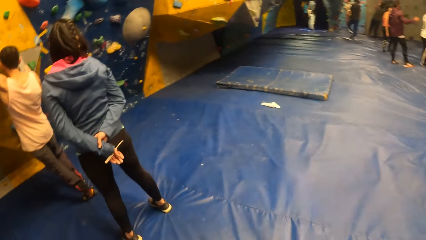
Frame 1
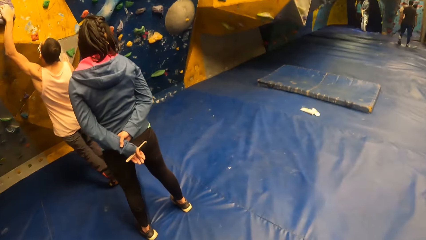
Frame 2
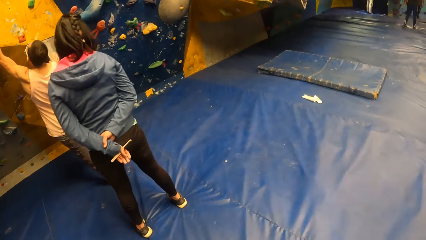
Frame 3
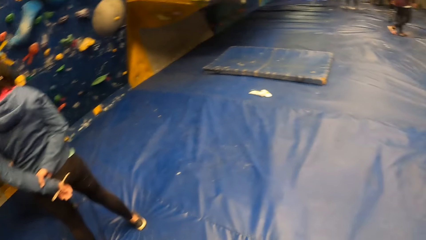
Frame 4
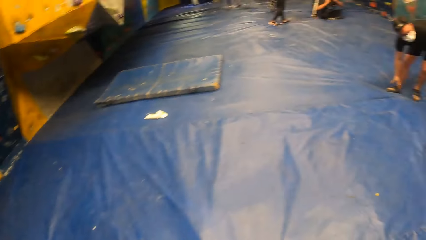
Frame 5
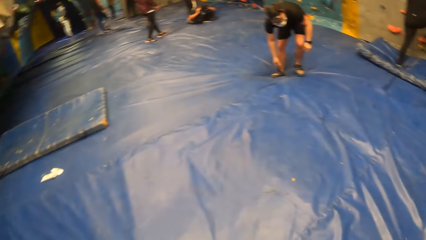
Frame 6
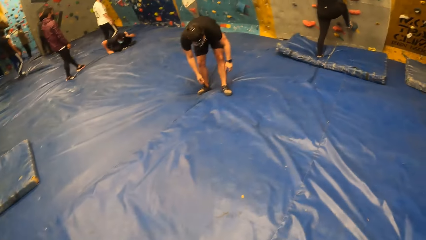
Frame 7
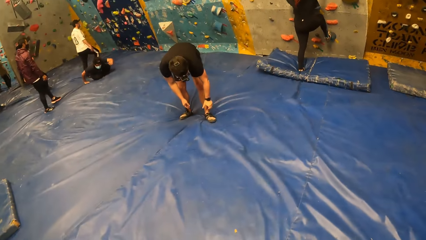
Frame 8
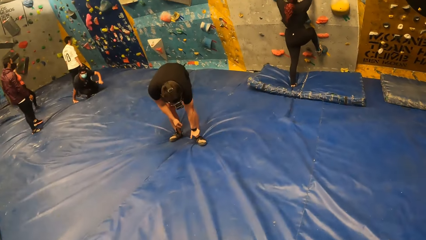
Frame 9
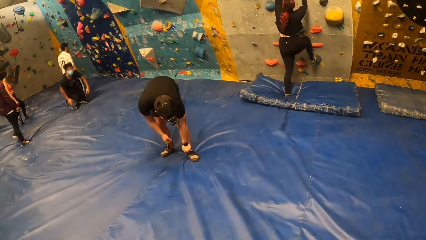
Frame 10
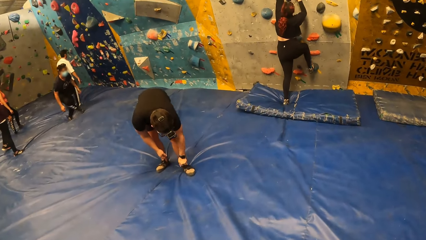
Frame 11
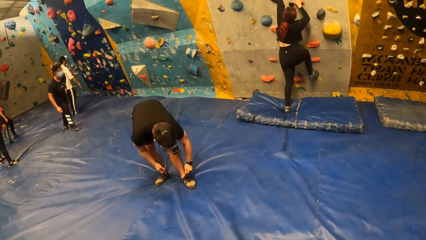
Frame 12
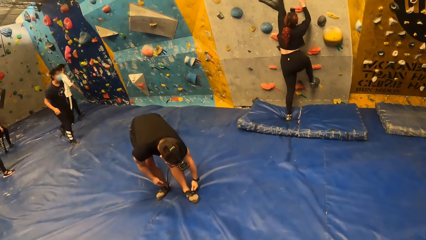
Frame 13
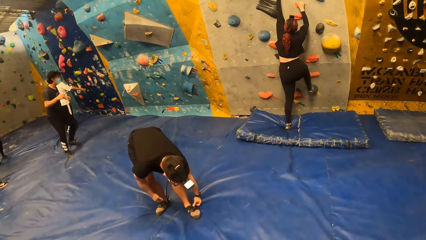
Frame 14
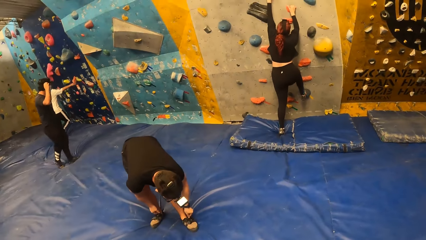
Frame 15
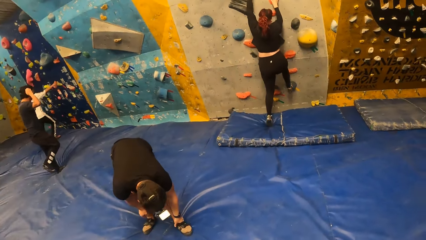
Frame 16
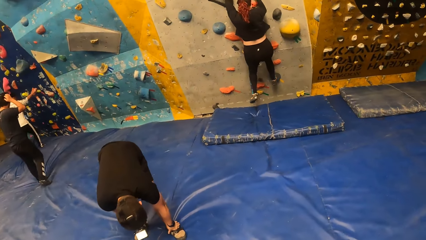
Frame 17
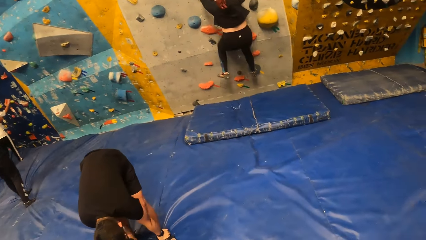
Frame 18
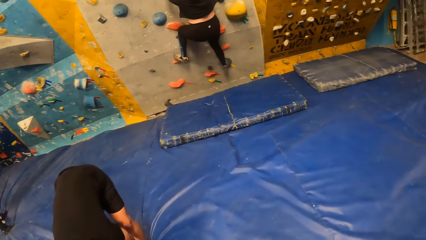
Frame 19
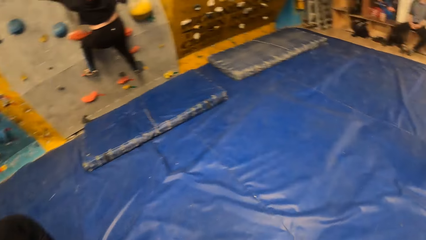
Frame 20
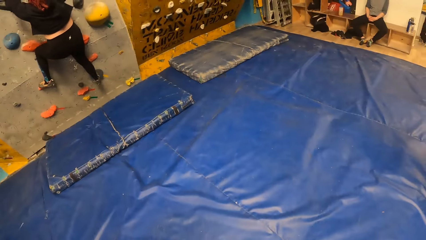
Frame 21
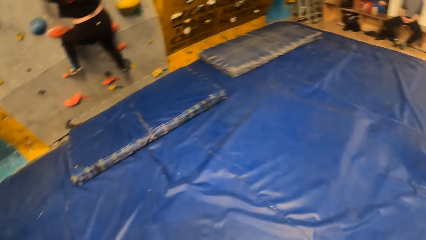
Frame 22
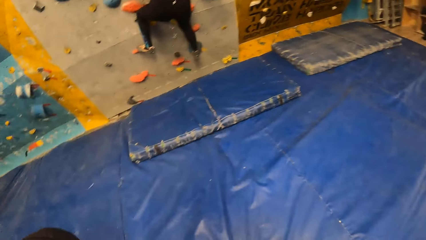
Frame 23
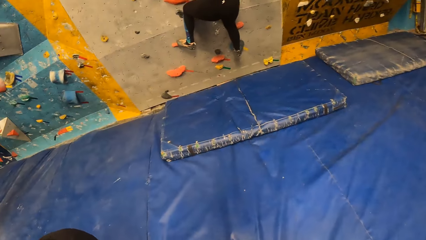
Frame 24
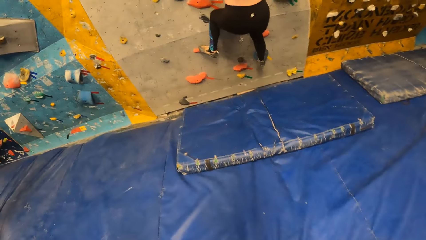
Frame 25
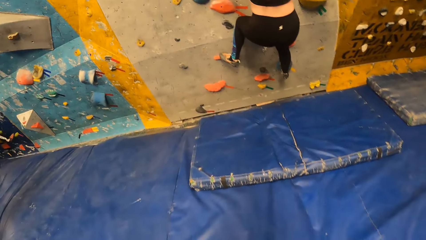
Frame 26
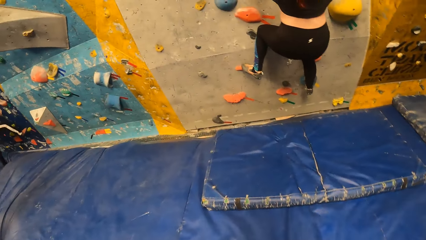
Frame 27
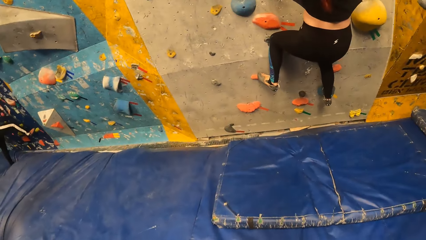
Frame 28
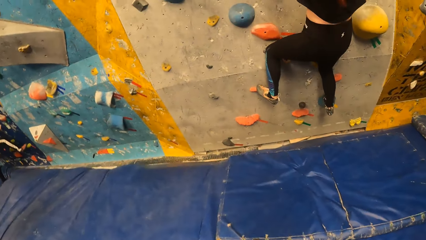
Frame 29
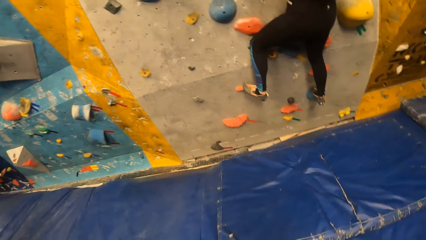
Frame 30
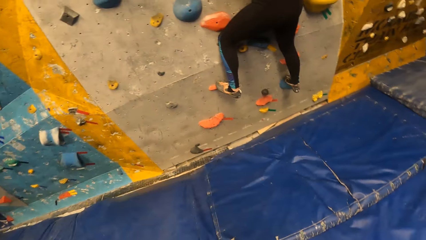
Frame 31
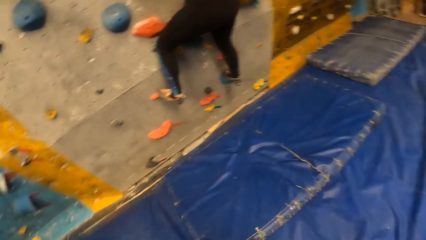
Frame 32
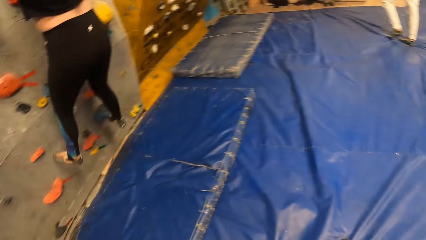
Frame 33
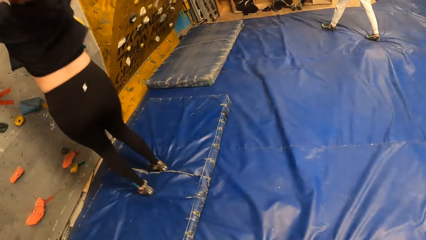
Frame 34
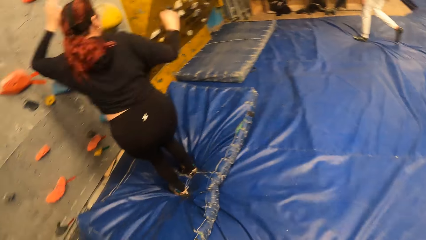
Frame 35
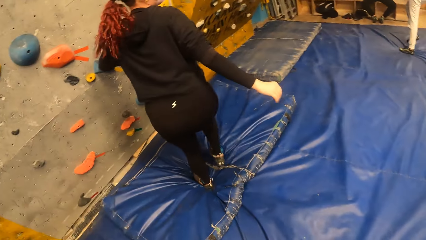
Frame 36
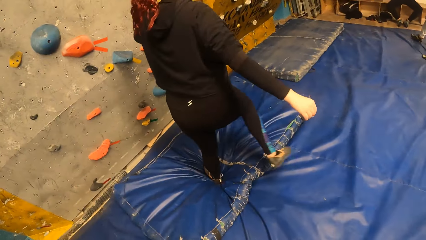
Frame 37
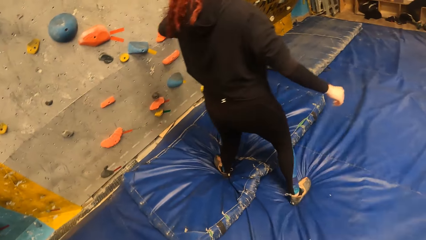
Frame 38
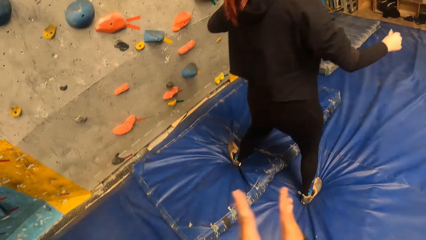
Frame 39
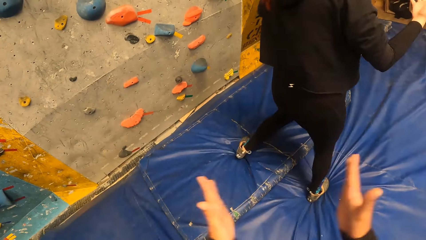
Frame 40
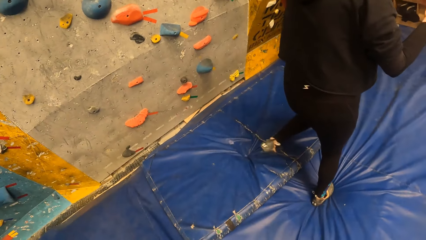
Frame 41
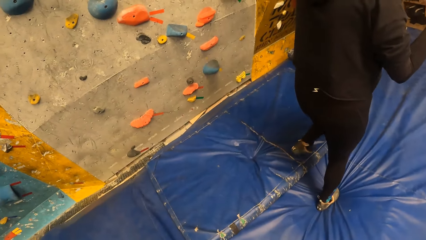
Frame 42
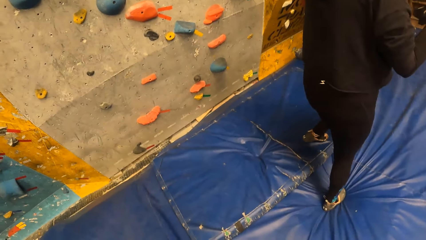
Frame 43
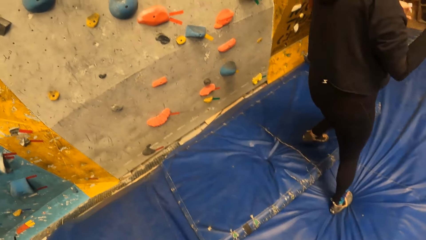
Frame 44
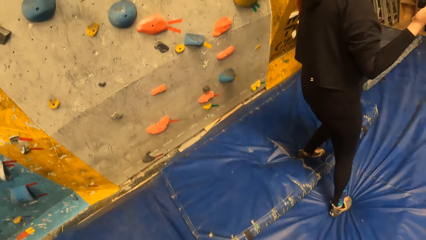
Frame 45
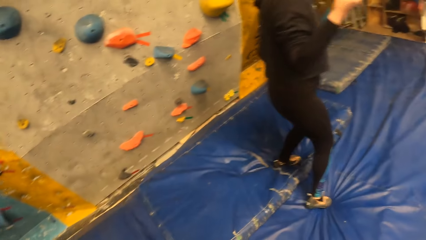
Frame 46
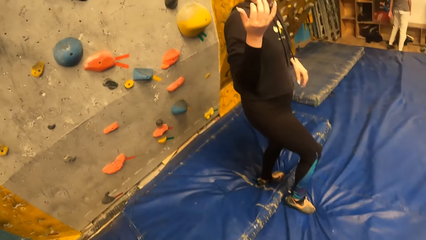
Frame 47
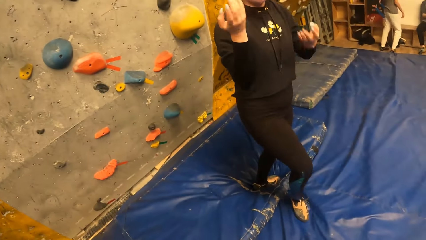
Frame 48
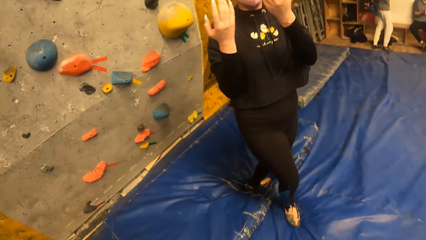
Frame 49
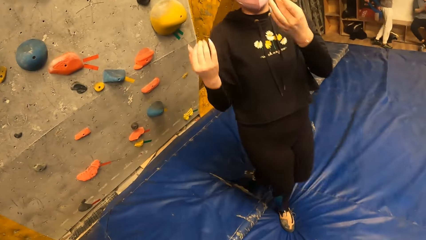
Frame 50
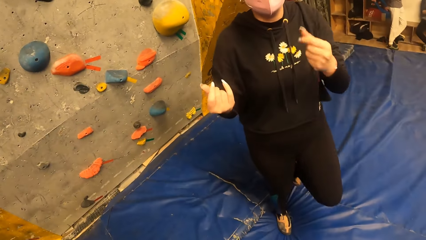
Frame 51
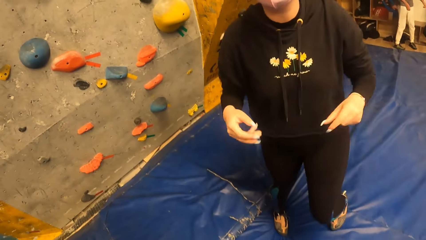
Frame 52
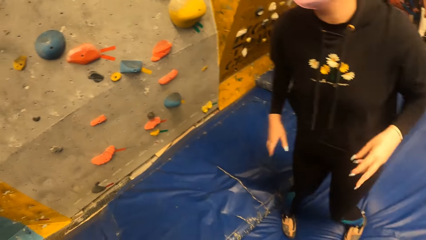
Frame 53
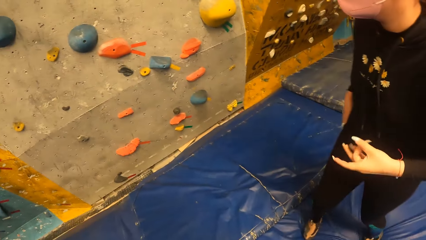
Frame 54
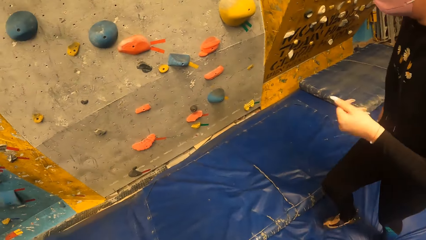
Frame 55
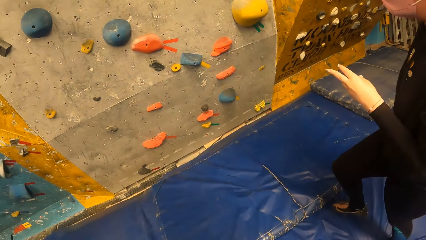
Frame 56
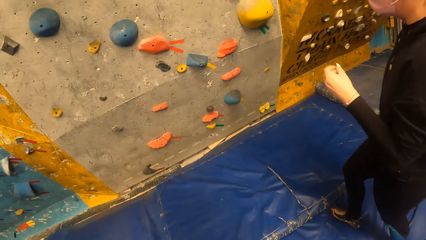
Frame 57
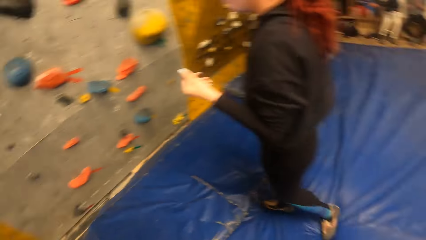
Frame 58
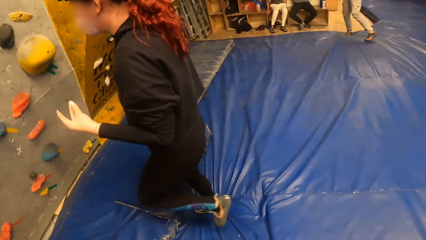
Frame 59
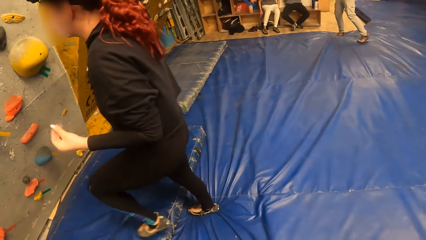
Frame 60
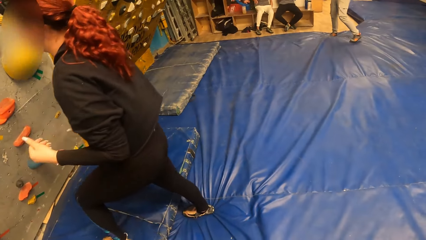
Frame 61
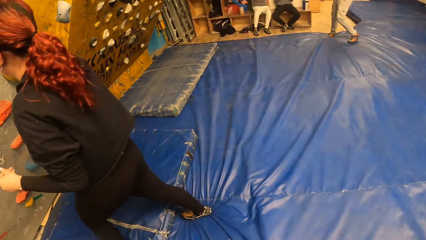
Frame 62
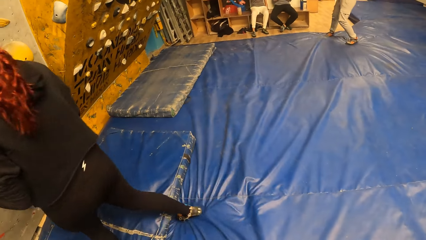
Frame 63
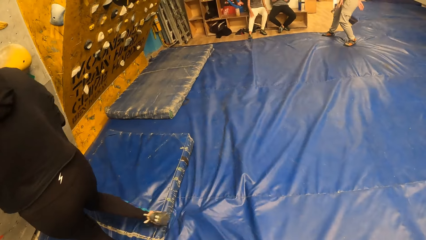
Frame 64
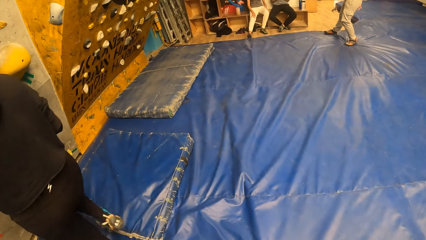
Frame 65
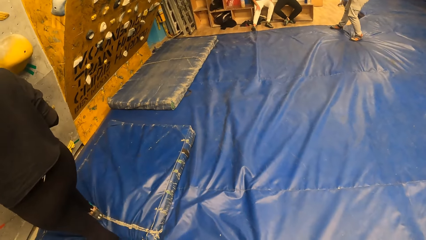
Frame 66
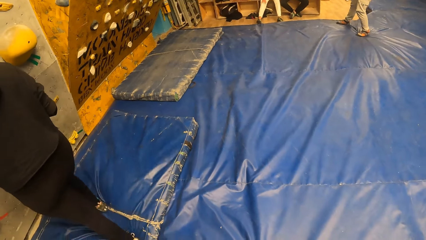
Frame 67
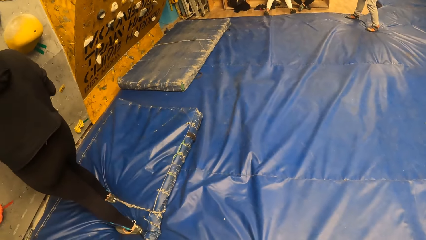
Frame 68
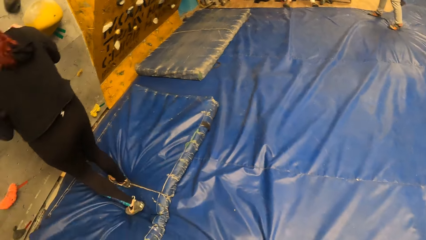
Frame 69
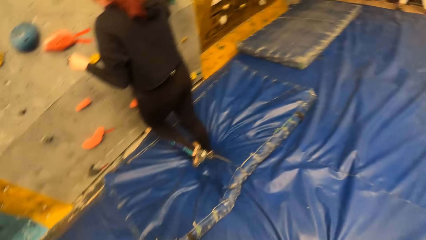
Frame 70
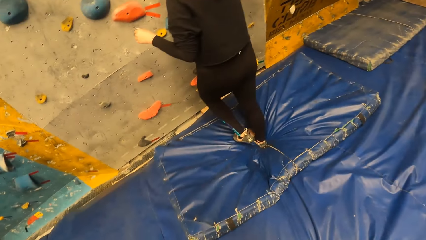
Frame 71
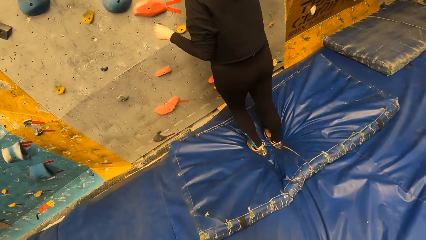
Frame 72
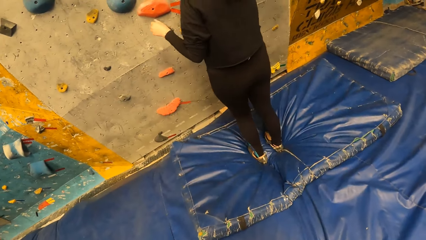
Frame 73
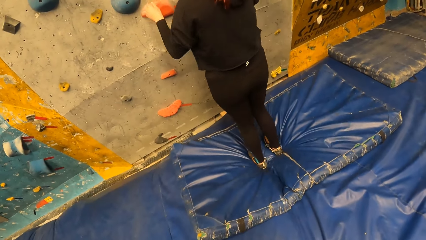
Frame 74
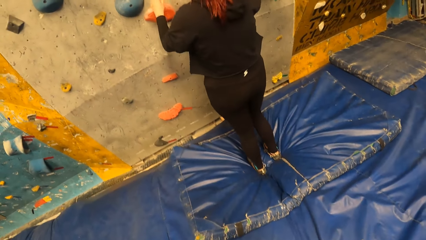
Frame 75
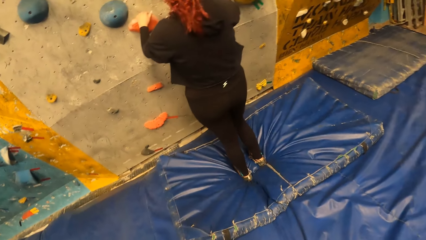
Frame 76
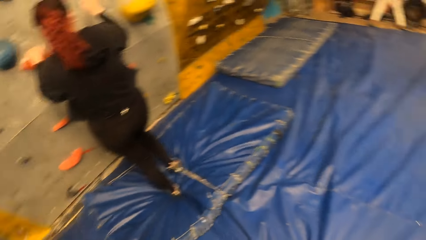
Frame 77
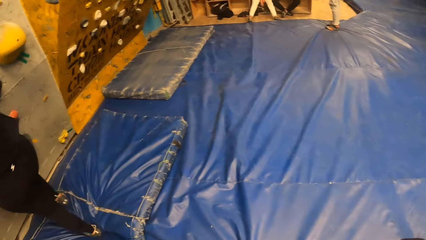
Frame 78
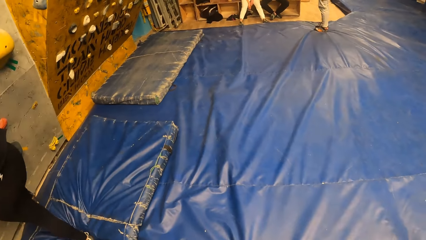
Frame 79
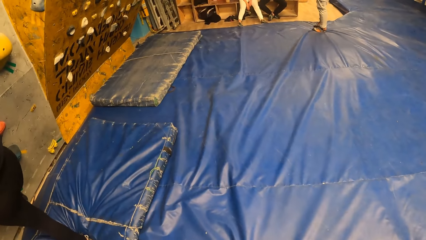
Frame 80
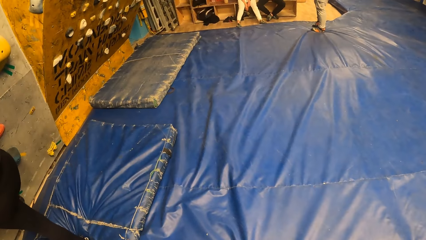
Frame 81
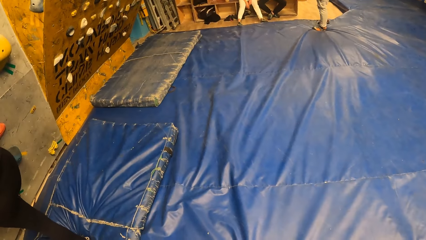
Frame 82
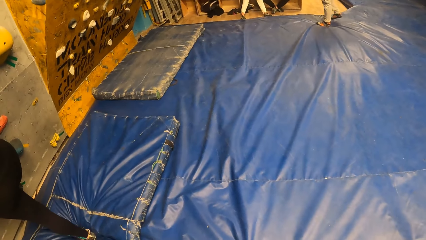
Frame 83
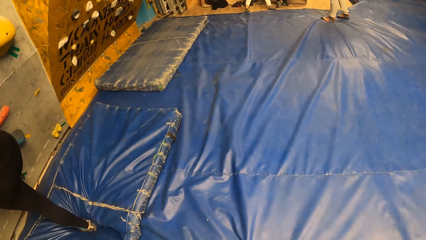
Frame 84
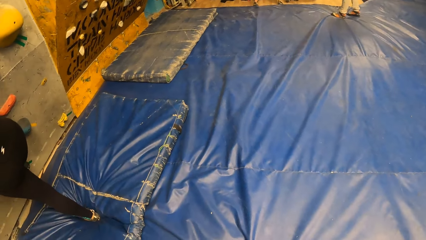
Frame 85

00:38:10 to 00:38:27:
The camera wearer walks to the wall. A woman climbs the bouldering wall with her hands and legs. Another woman comes down from the bouldering wall. The camera wearer claps his hand and looks around.
